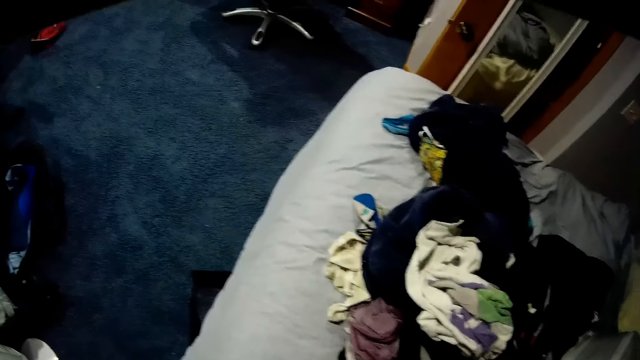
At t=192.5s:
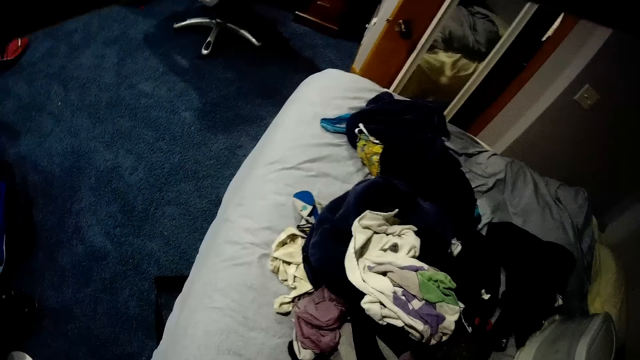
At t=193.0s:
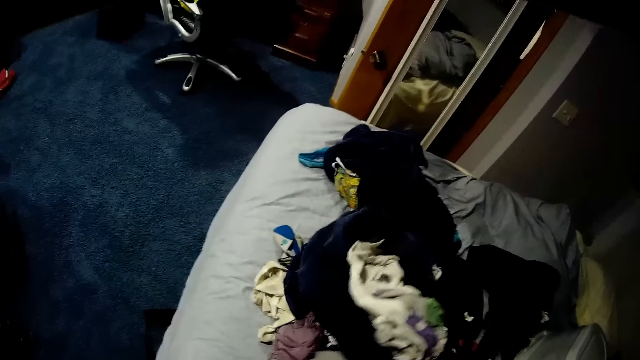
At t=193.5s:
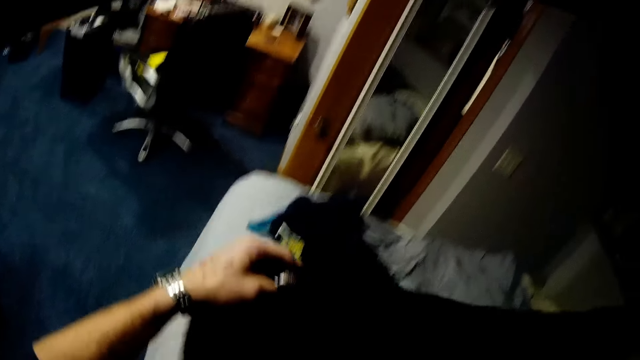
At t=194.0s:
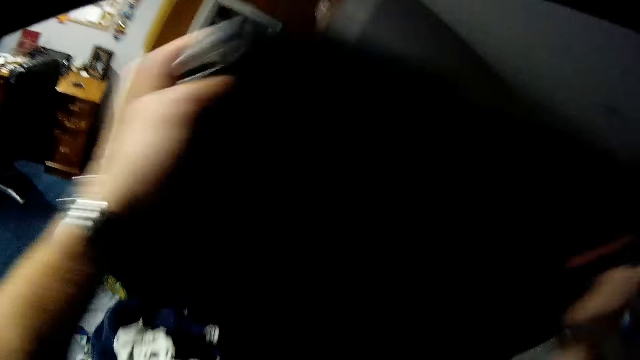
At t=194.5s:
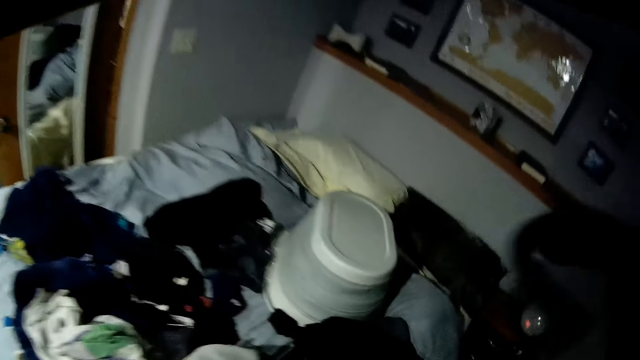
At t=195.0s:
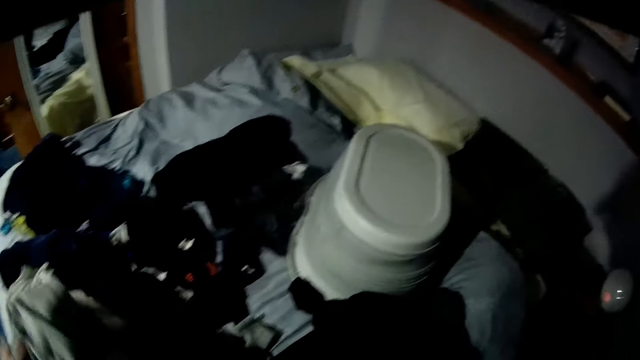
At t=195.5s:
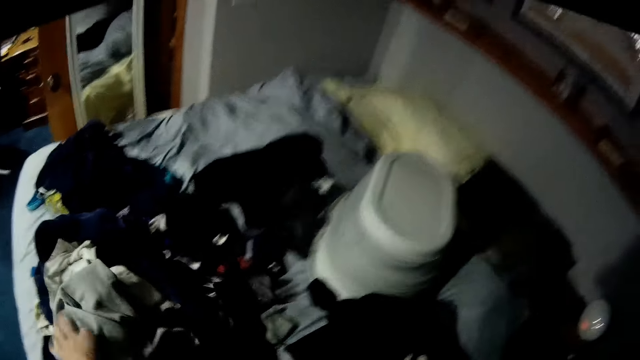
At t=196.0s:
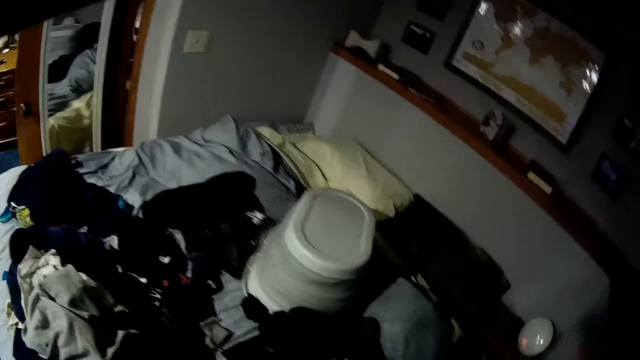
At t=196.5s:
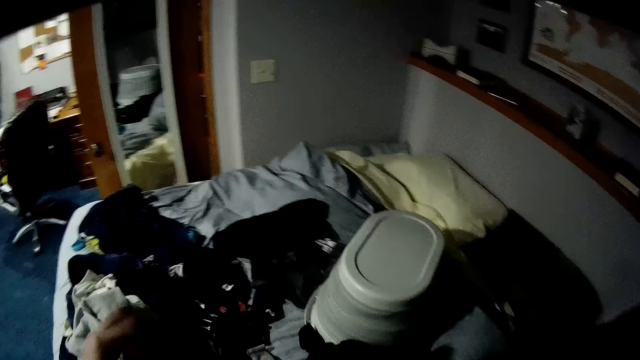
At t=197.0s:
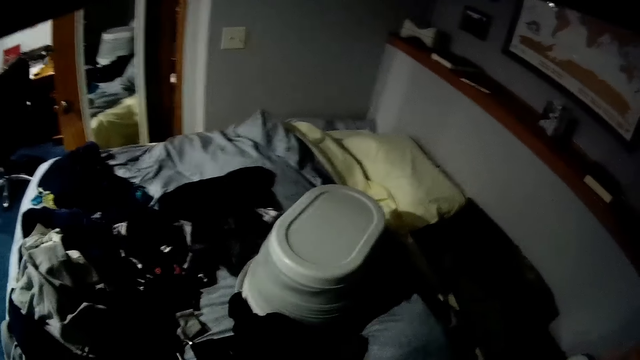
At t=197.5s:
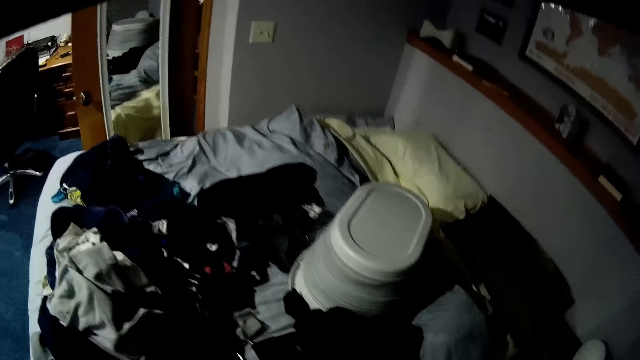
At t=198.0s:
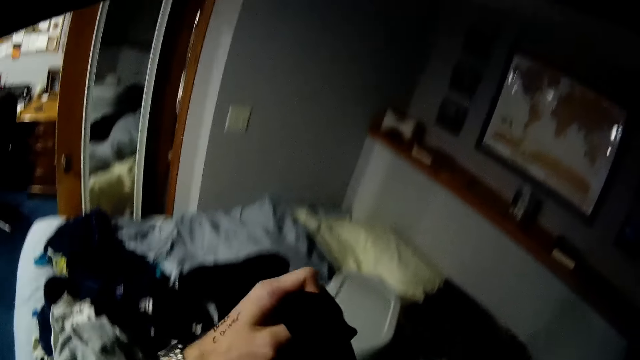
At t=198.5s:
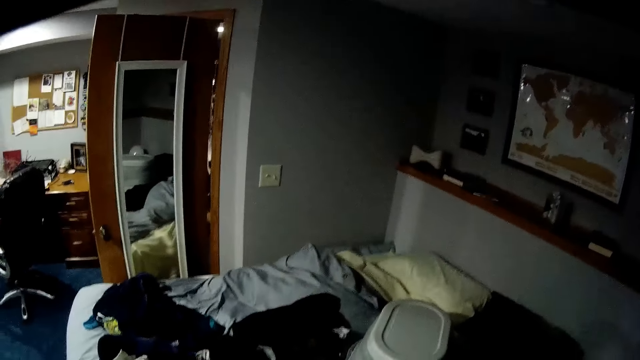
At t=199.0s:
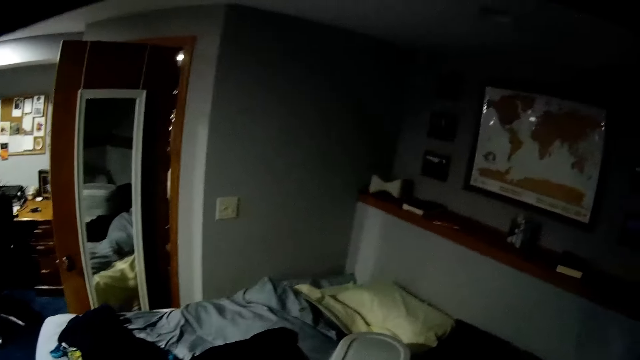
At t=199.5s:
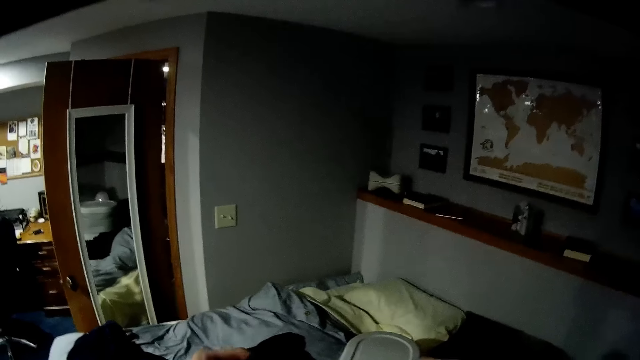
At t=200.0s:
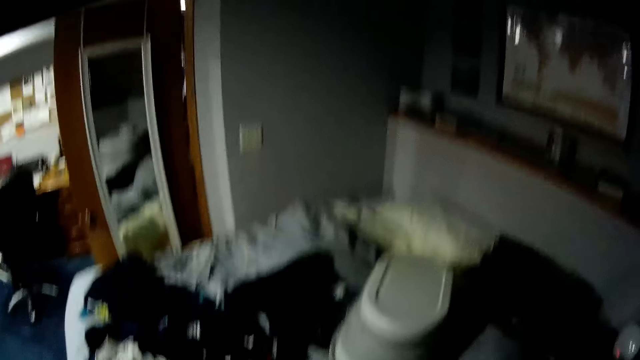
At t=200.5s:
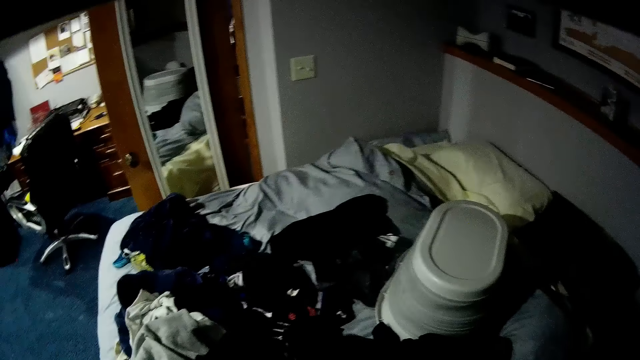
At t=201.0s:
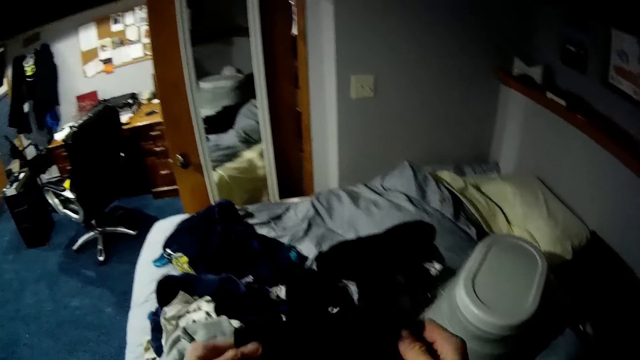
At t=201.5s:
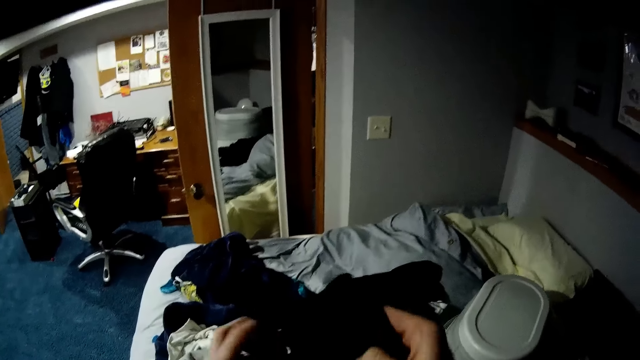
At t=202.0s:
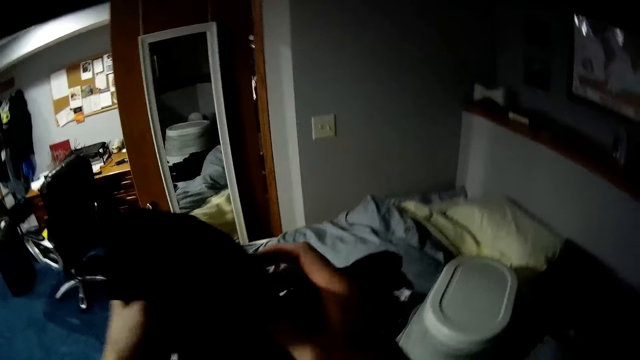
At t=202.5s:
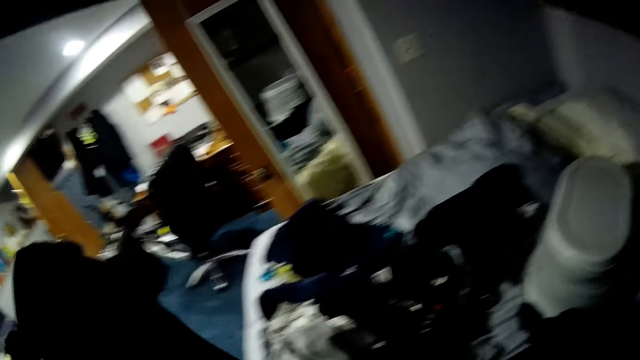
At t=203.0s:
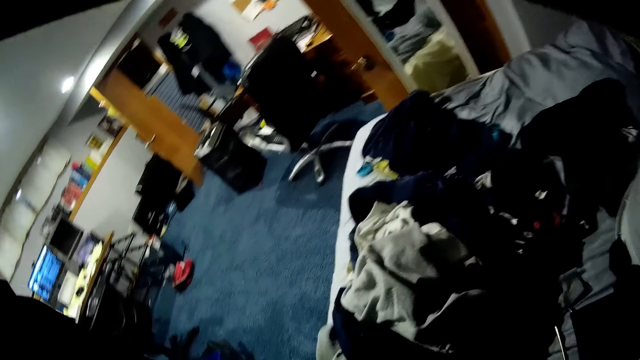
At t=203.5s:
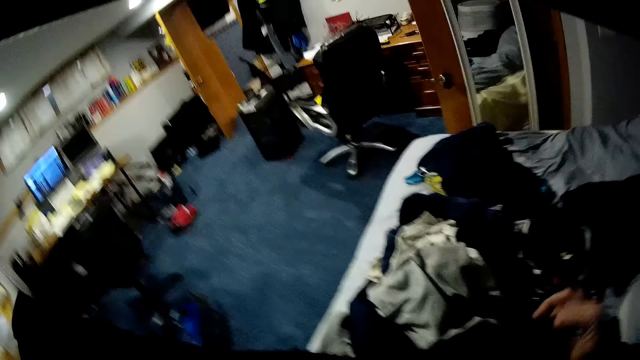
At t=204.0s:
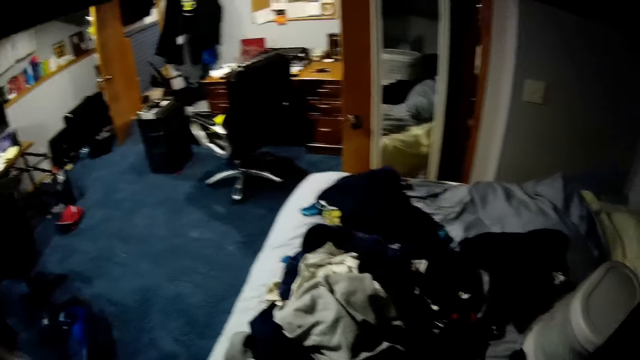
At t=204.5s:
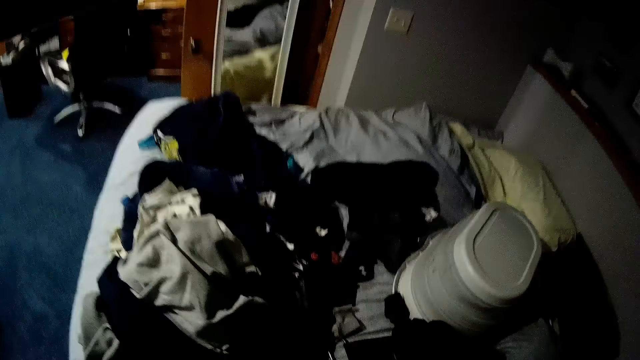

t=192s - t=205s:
The camera wearer picks up a cloth with both hands. He holds the cloth in the hand. He puts the cloth aside. He adjusts the clothes with his hands. He holds the cloth. He folds the cloth.

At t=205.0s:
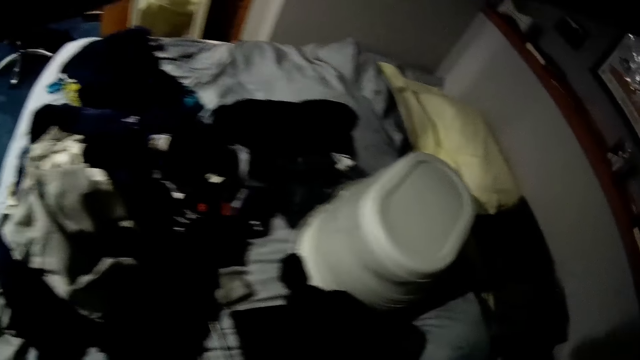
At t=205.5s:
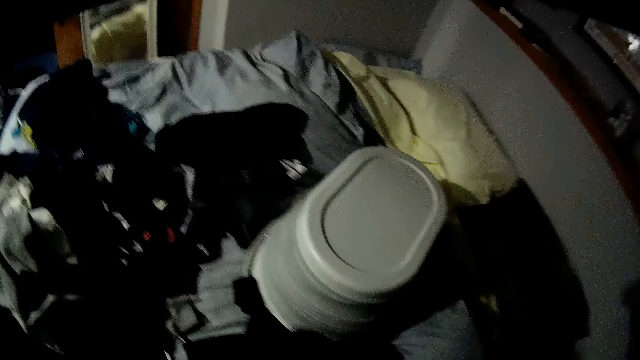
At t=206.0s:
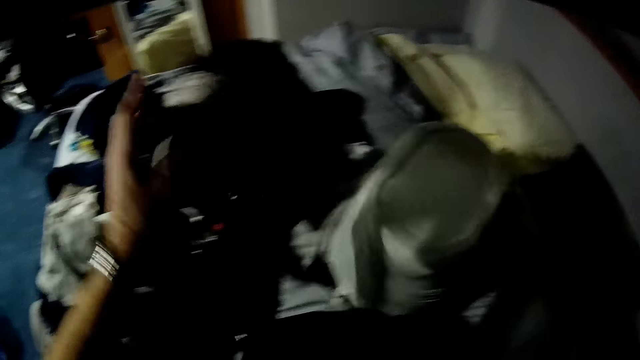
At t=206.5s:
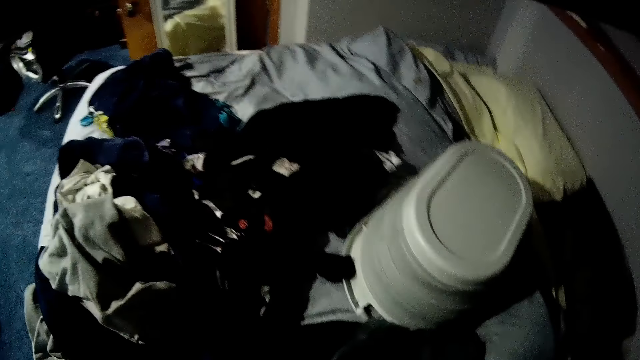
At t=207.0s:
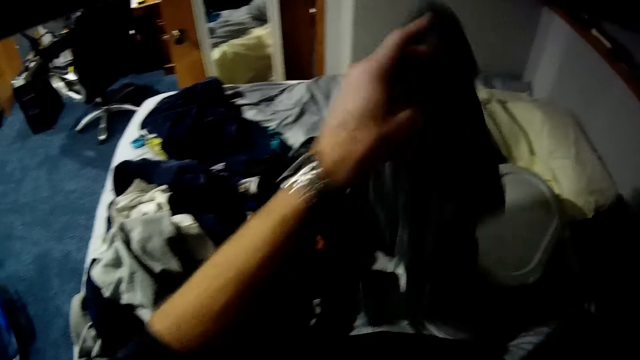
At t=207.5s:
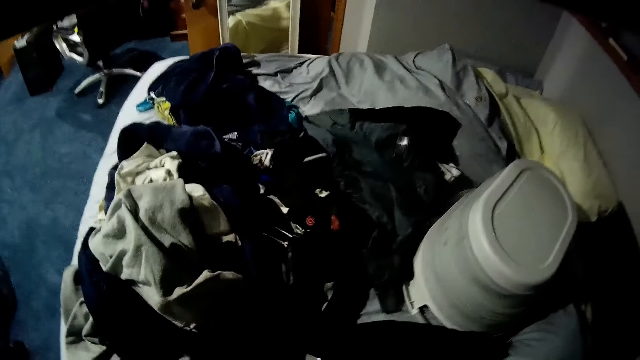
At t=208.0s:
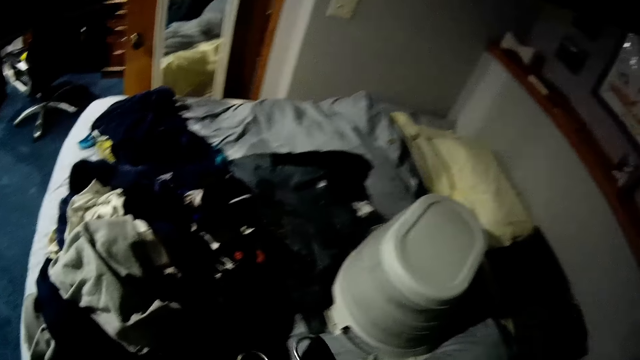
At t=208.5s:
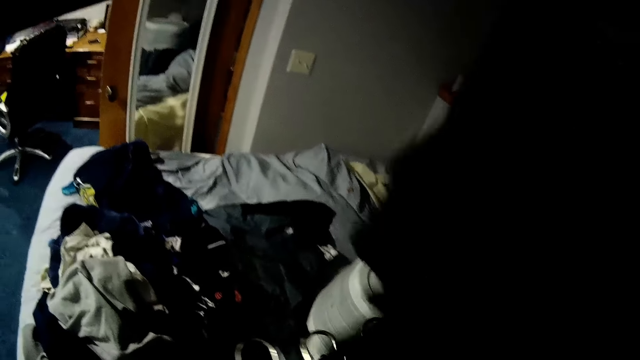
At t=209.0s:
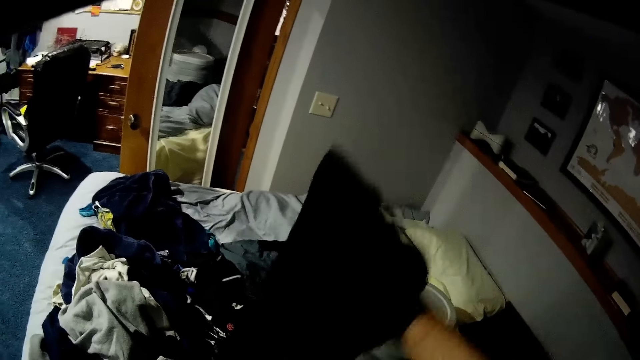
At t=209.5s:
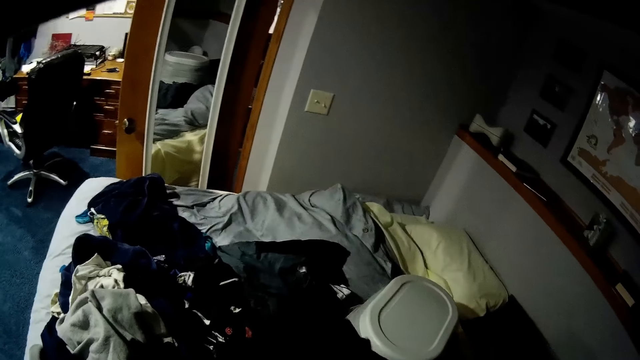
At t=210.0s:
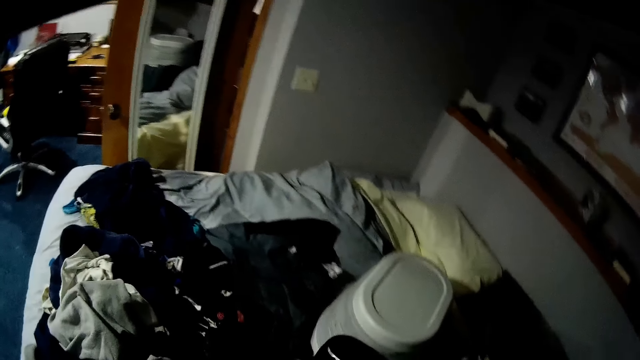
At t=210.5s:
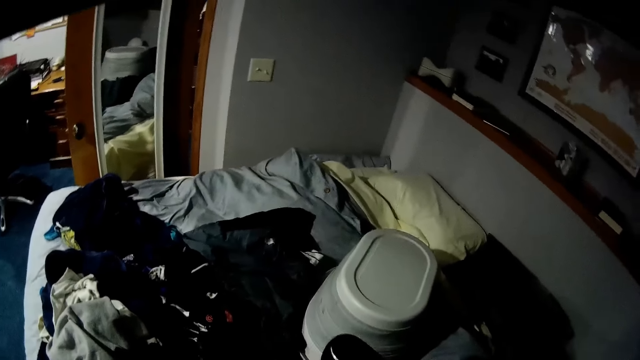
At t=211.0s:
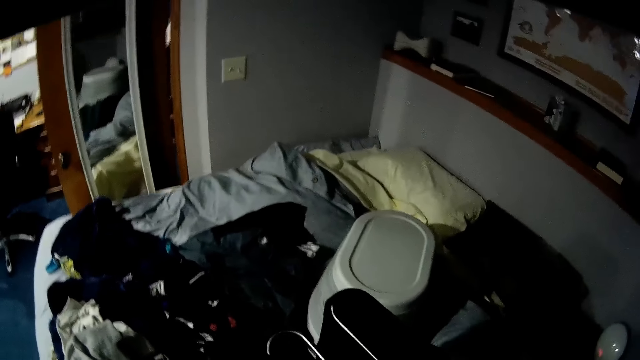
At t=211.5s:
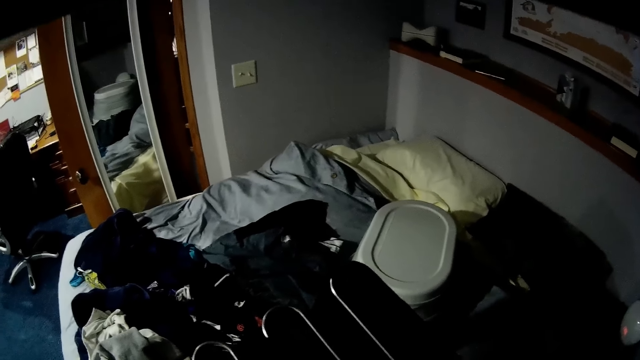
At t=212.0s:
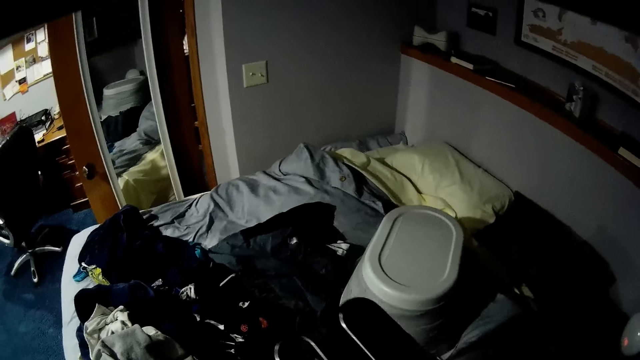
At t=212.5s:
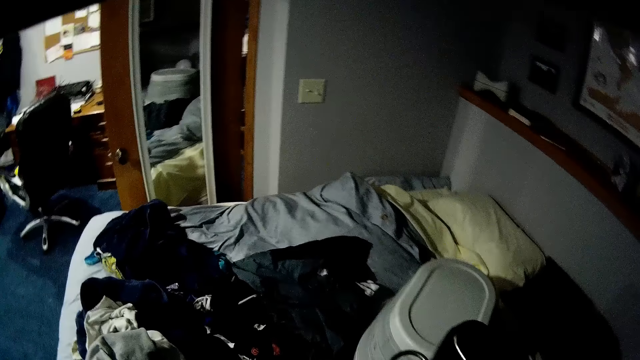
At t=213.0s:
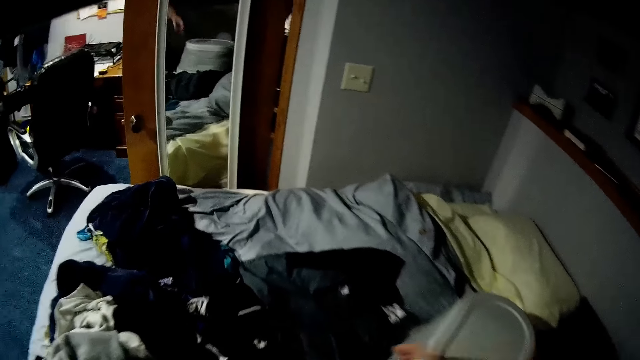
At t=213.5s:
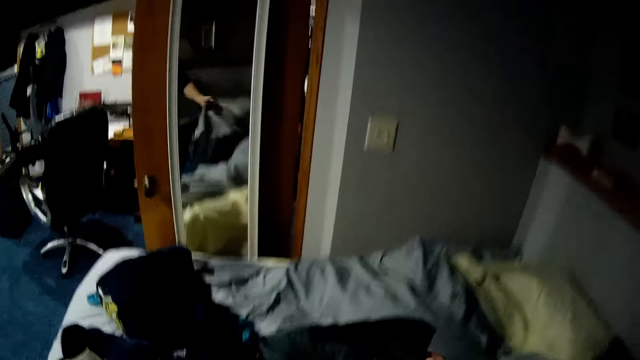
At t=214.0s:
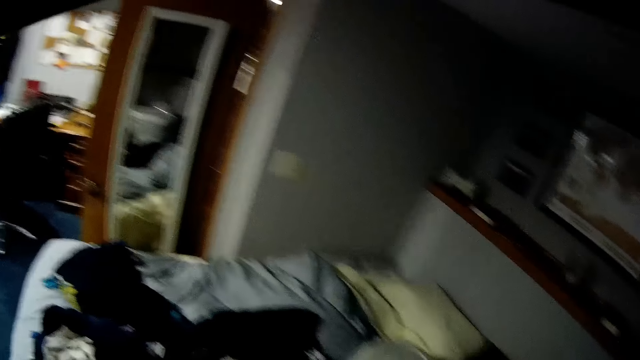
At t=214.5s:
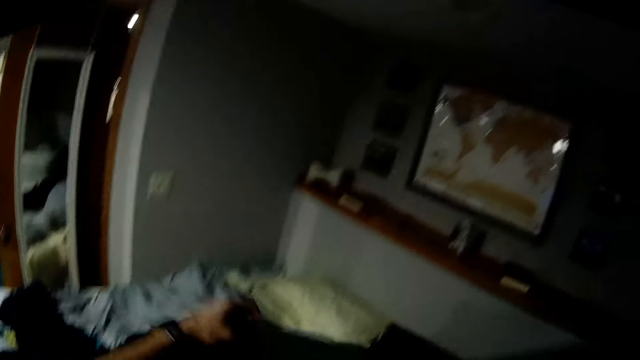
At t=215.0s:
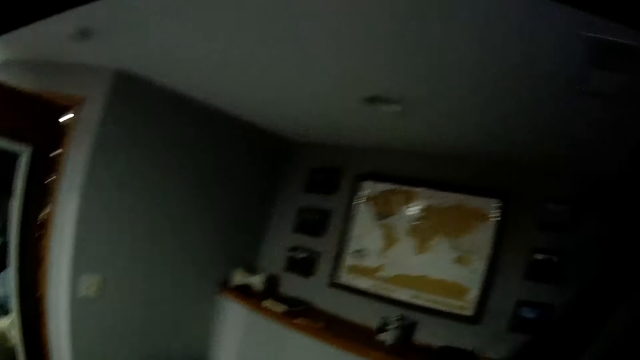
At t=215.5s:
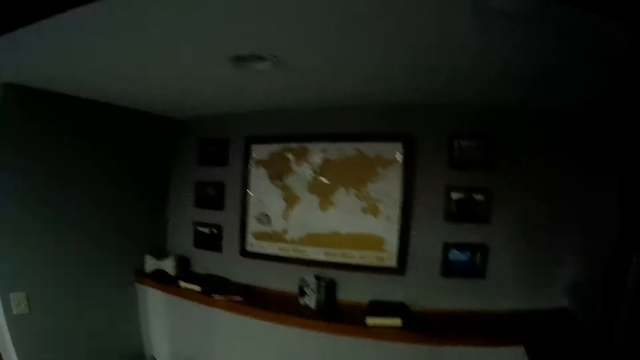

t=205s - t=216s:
The camera wearer throws the clothes aside. They drop a cloth on the bed repeatedly. They put the cloth on the hanger. They move the hanger. They adjust the clothes with both hands. They move the cloth.
